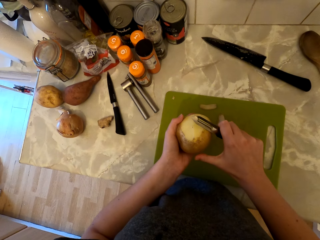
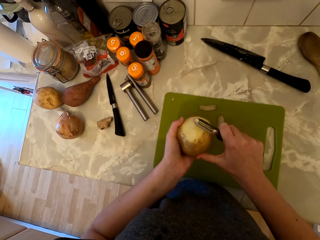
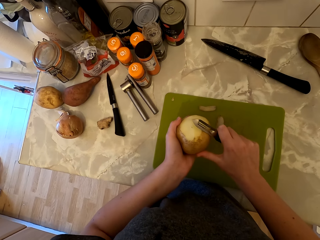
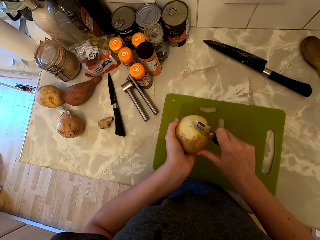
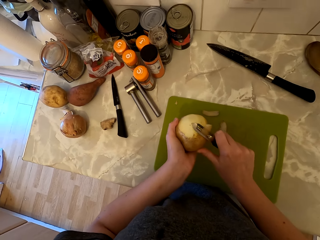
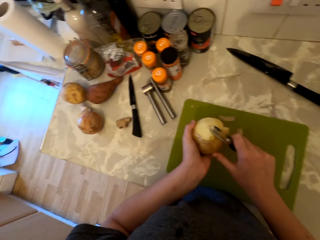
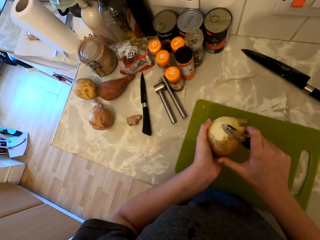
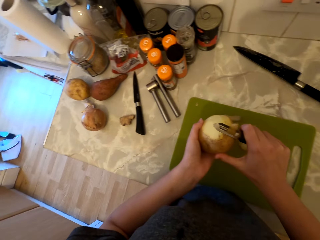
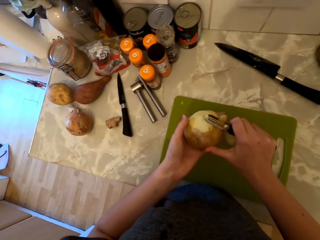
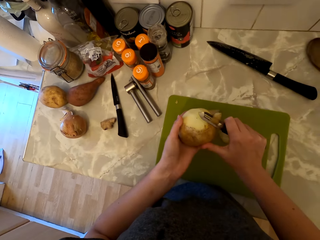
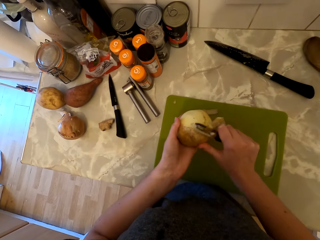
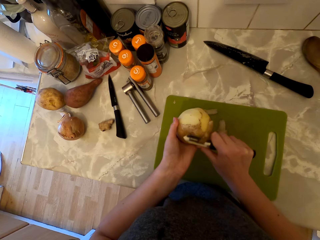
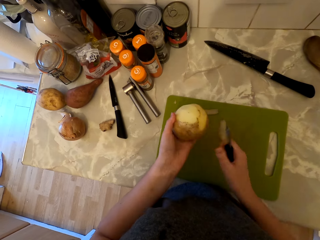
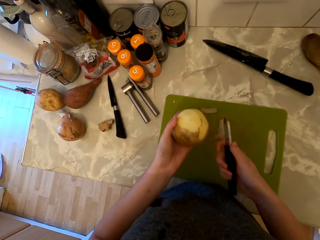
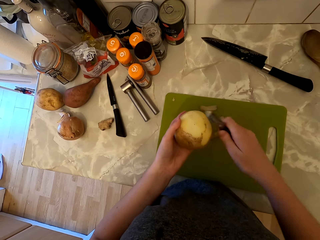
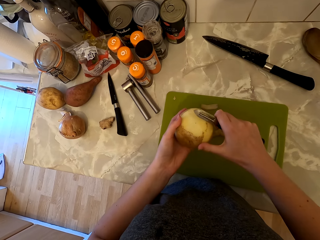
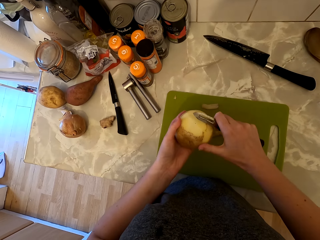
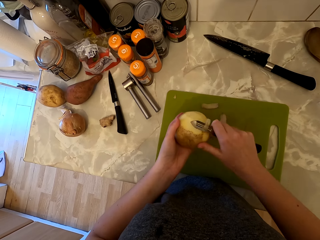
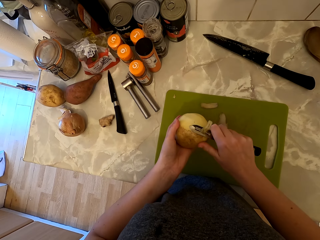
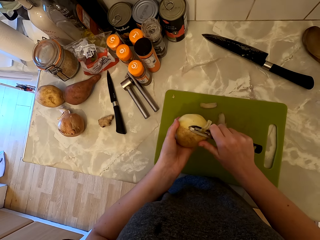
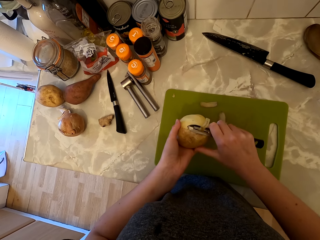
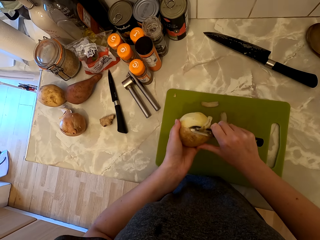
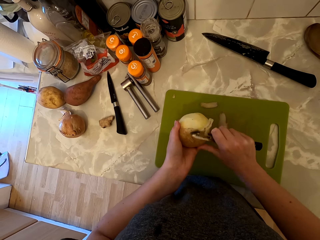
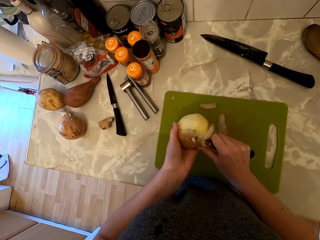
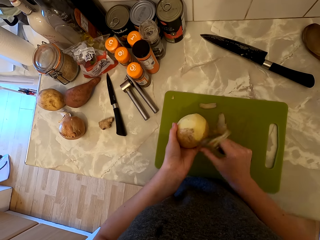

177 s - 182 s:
The camera wearer carves the potato with the knife.

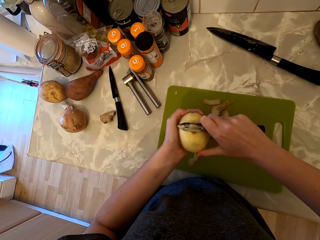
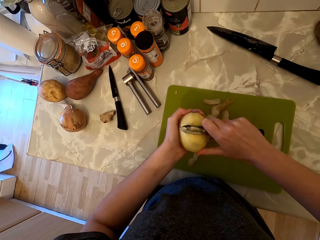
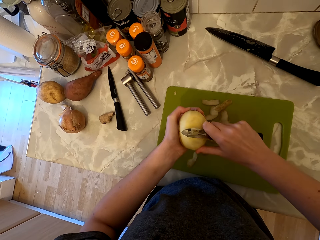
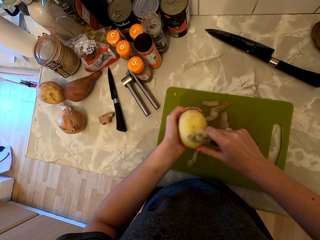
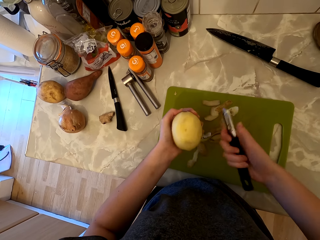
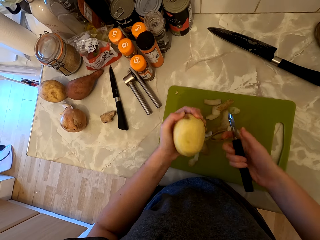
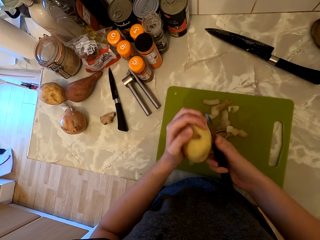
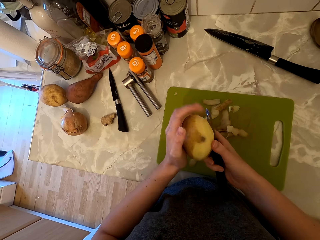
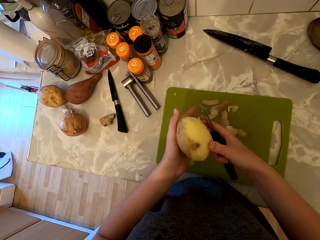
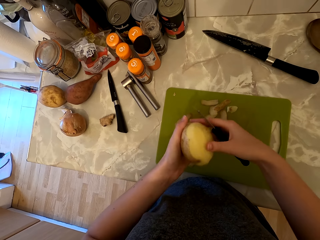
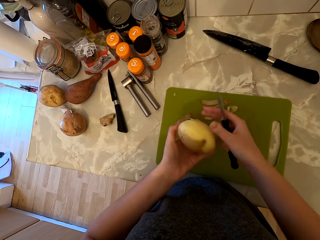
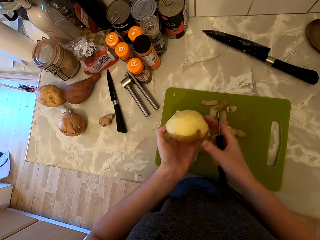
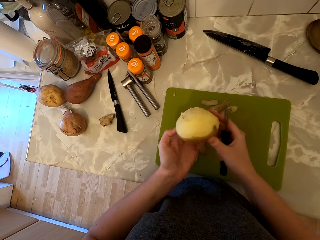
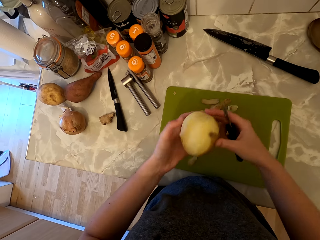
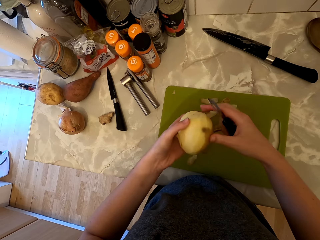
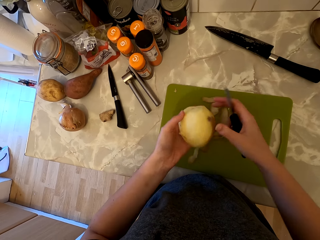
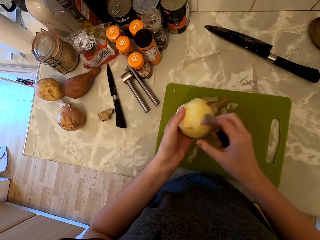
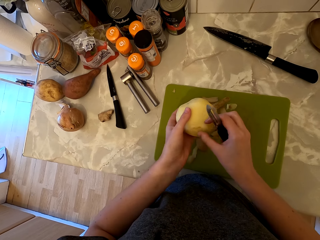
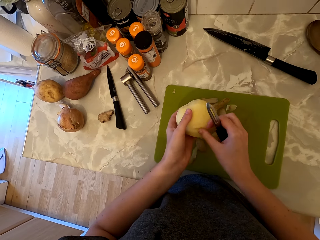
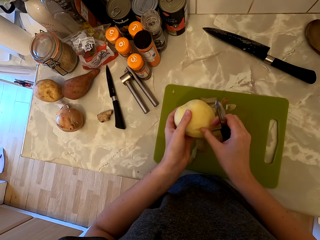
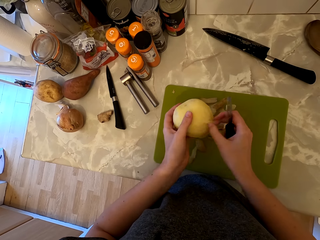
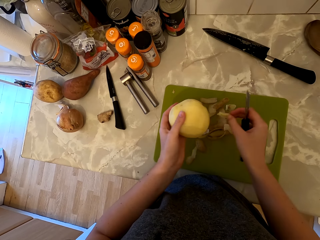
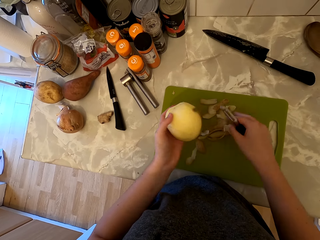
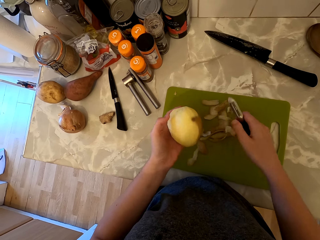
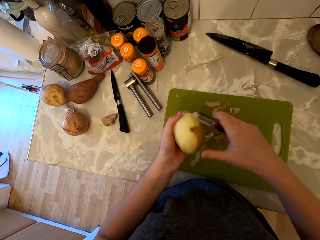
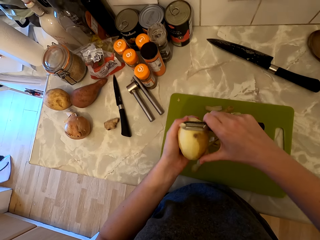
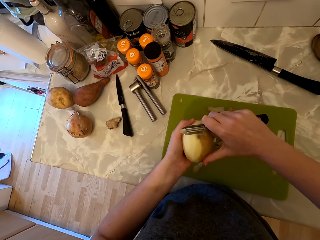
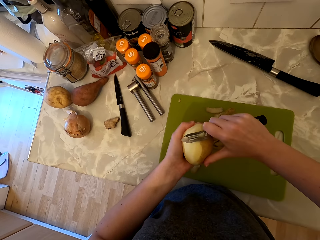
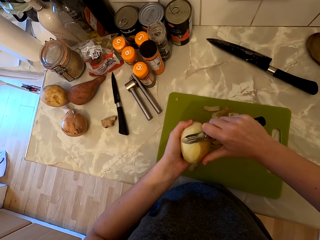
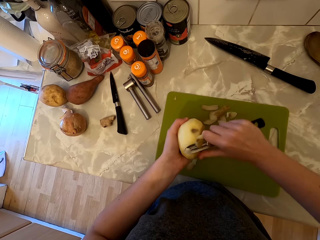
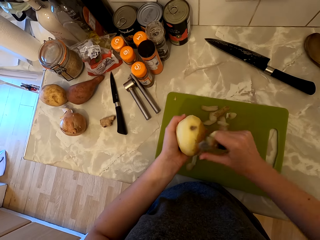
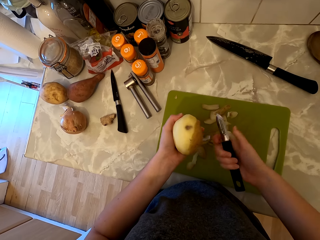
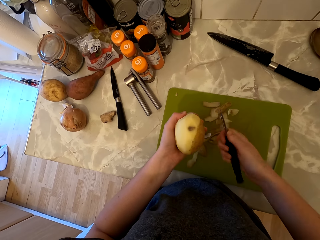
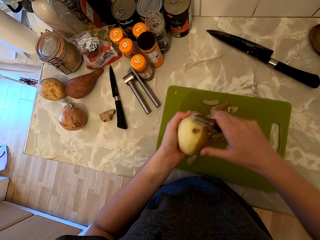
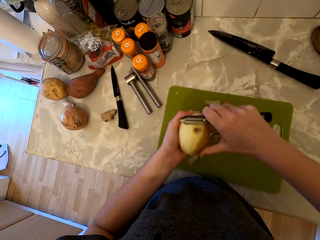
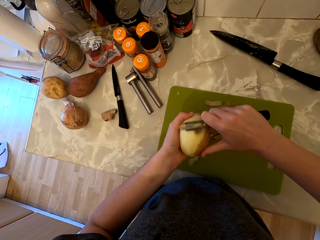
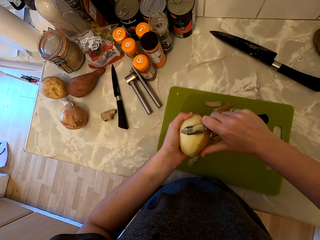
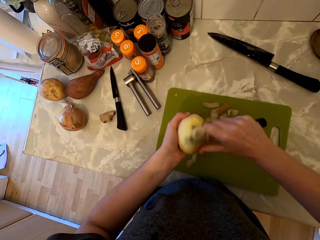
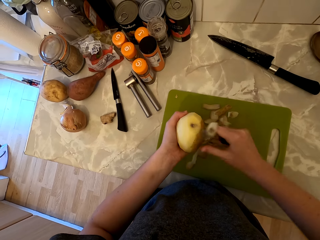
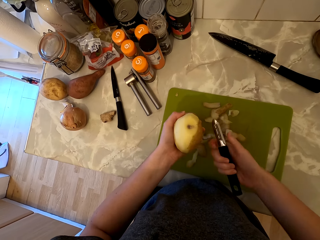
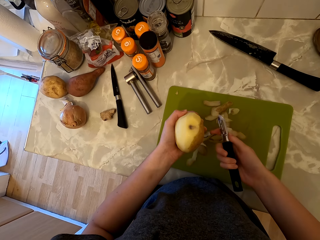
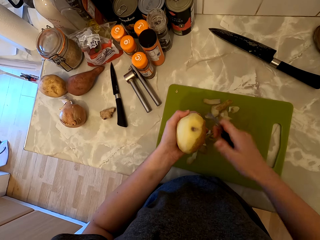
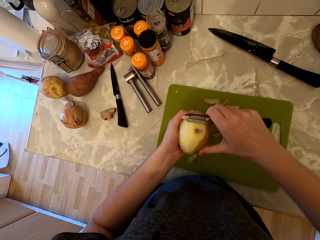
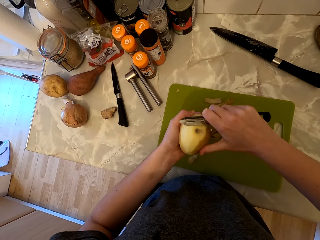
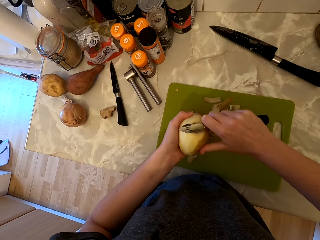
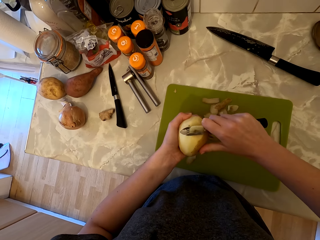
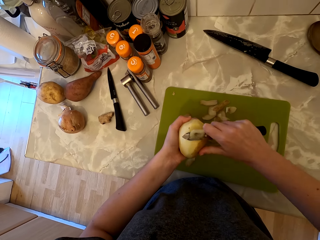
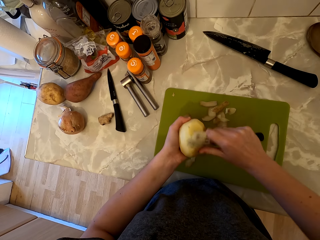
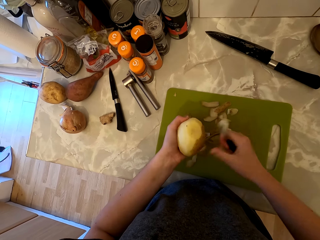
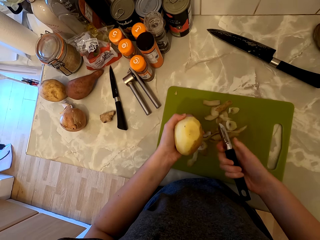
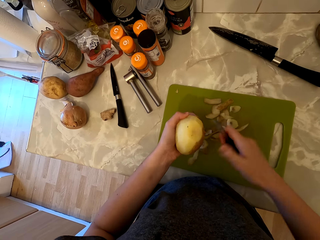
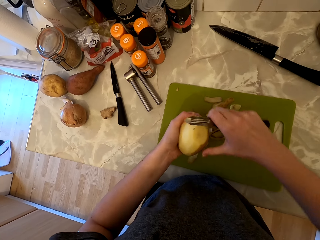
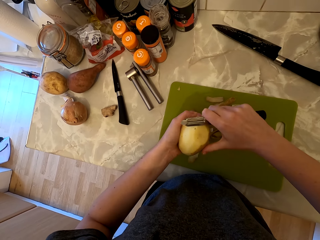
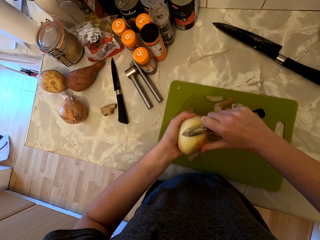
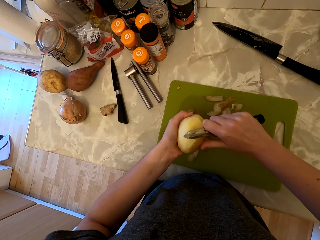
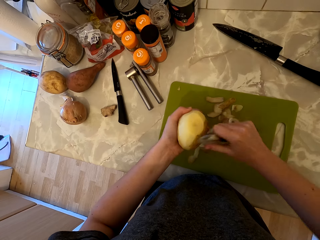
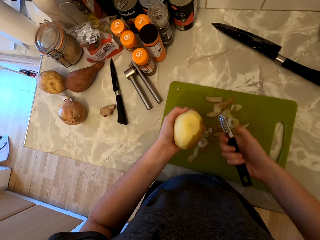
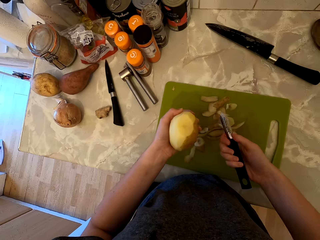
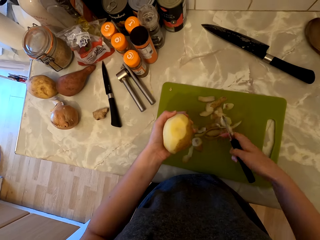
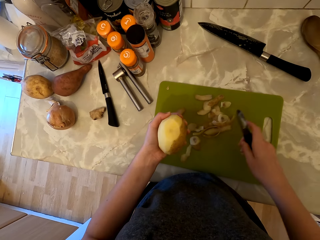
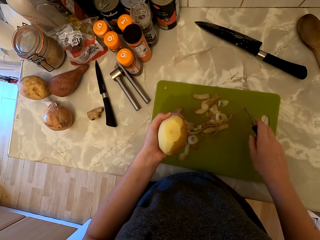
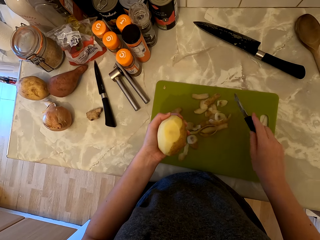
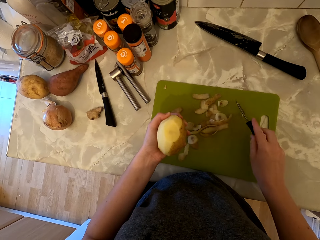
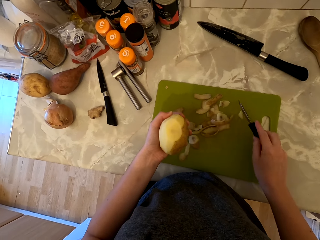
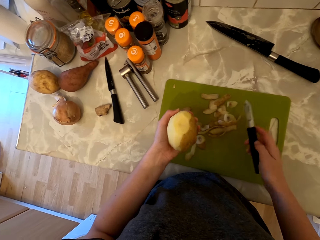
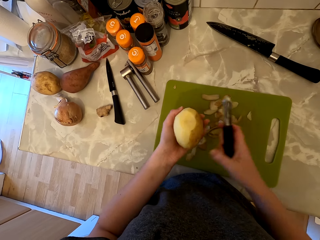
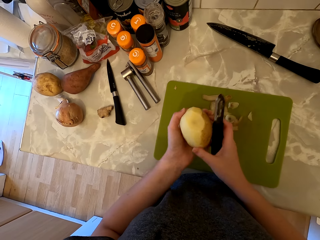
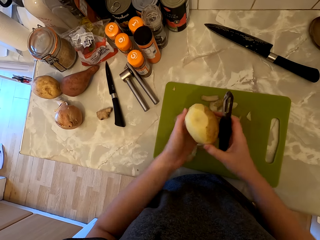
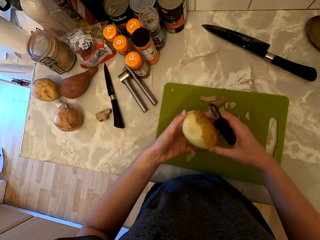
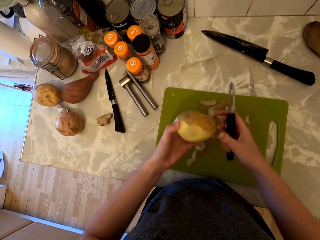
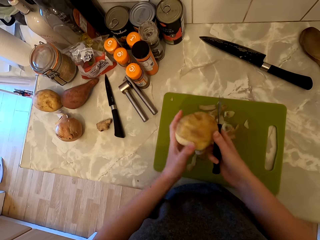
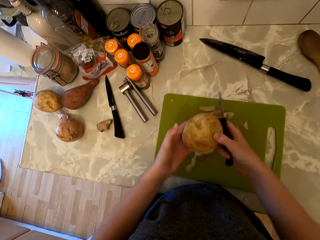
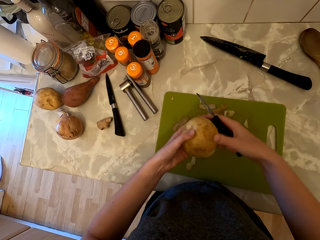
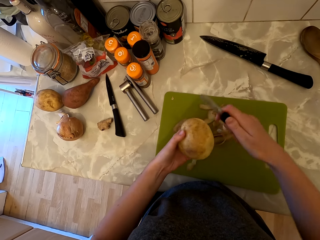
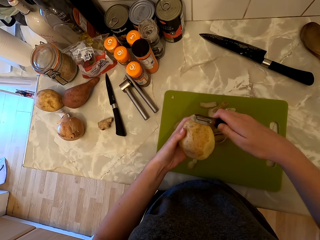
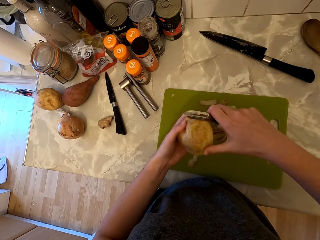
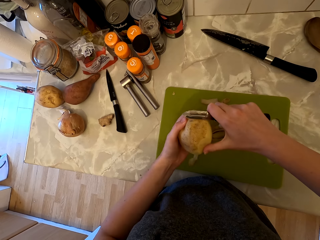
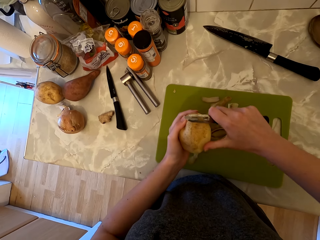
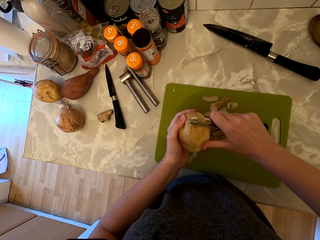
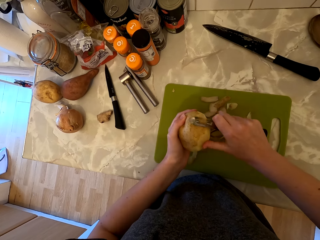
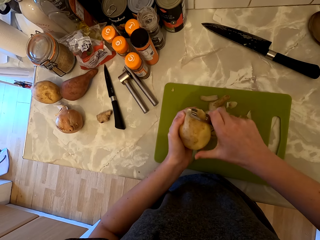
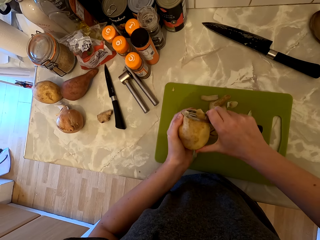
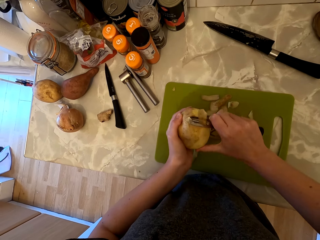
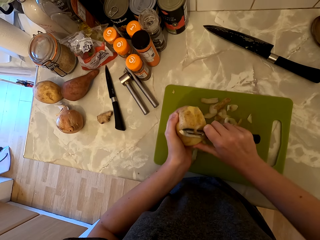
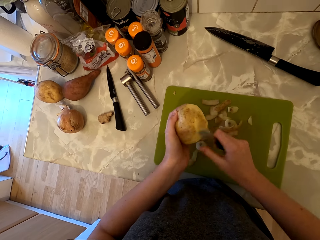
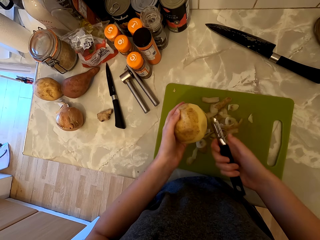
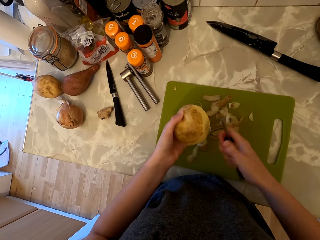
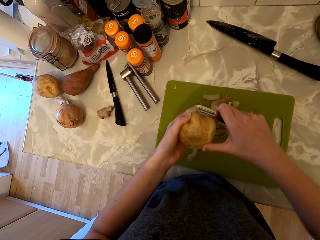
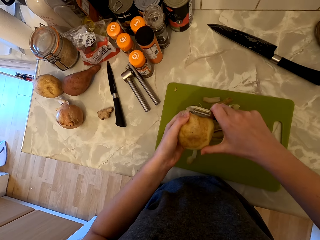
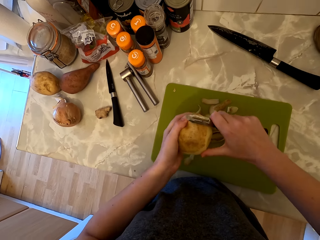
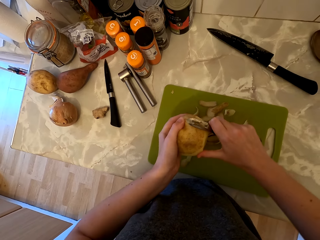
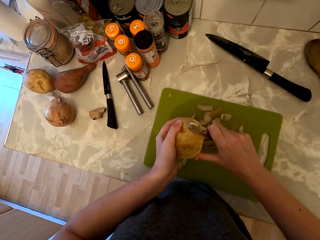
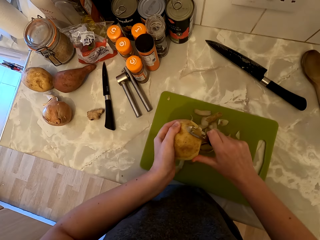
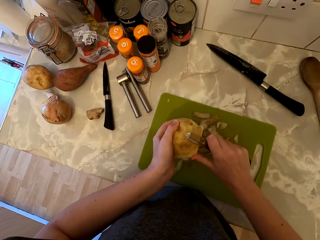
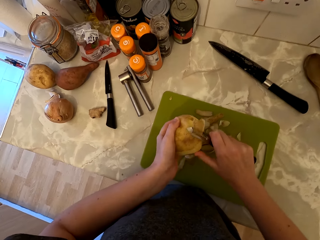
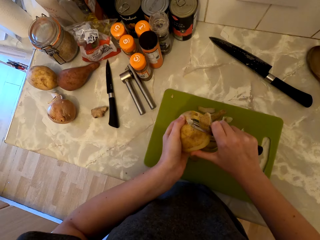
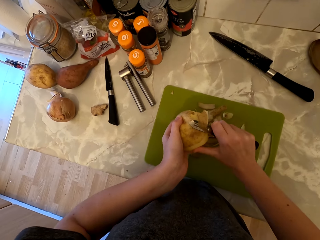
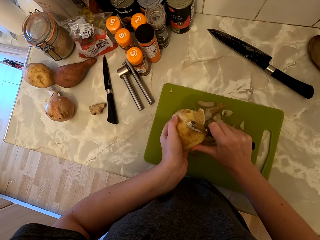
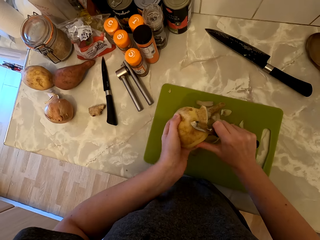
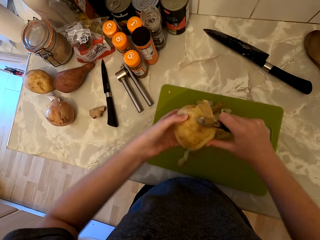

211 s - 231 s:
The camera wearer moves the potato in her hand. She takes the potato peel with her hand. She drops the peel on the chopping board. She peels the potato with the peeler. She hits the peeler onto the chopping board. She moves the potato in her hand. She peels the potato with the peeler.
